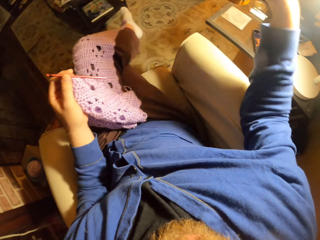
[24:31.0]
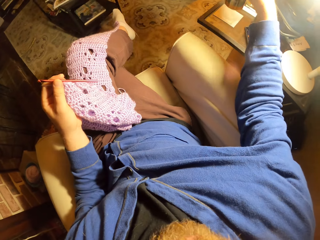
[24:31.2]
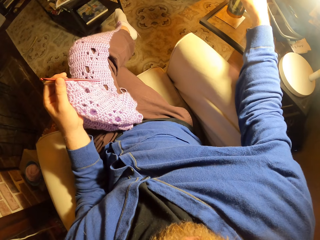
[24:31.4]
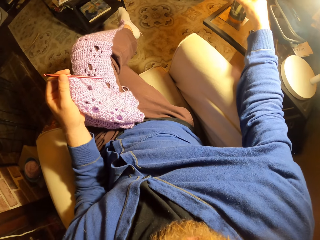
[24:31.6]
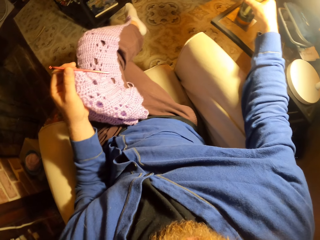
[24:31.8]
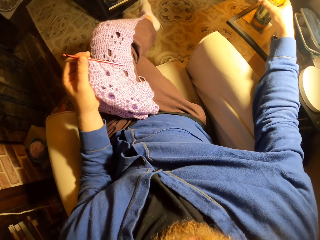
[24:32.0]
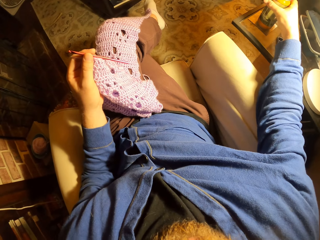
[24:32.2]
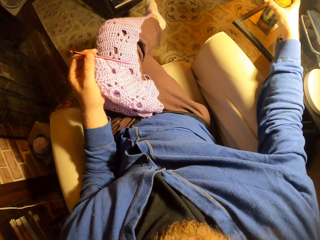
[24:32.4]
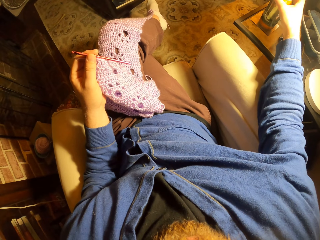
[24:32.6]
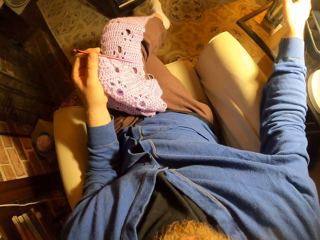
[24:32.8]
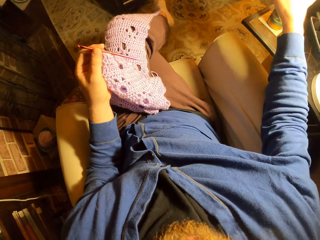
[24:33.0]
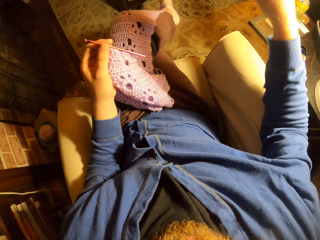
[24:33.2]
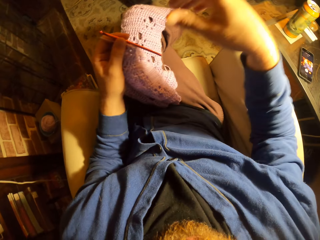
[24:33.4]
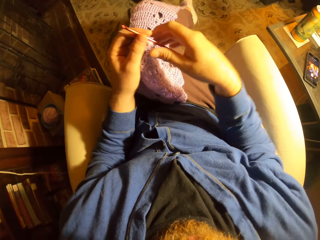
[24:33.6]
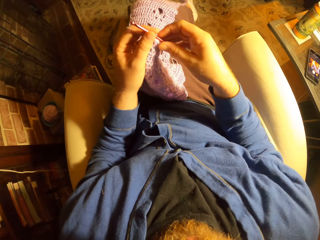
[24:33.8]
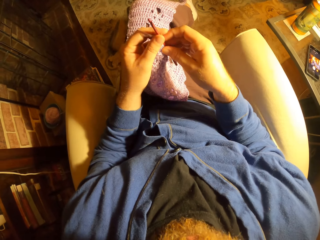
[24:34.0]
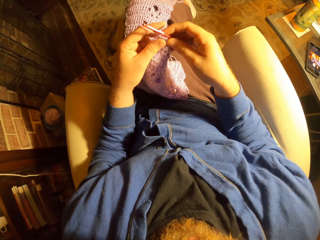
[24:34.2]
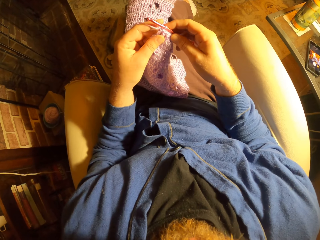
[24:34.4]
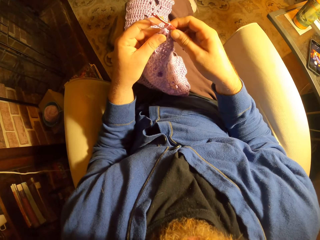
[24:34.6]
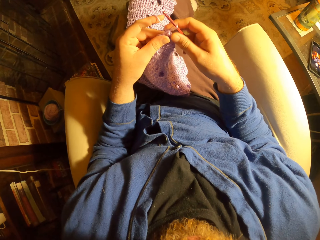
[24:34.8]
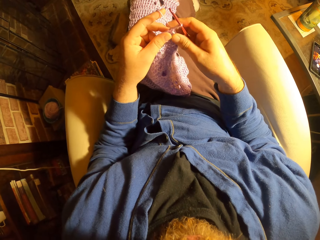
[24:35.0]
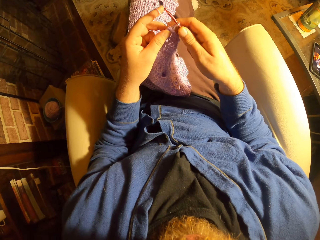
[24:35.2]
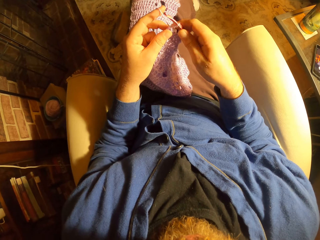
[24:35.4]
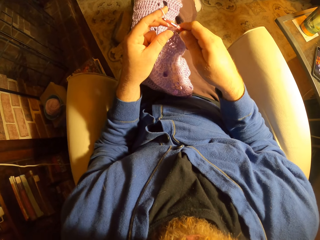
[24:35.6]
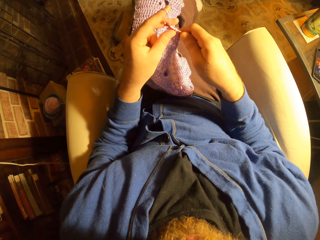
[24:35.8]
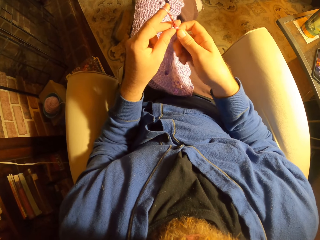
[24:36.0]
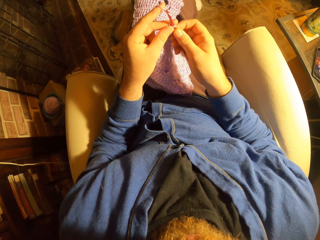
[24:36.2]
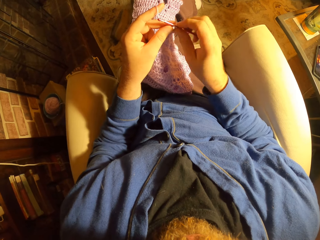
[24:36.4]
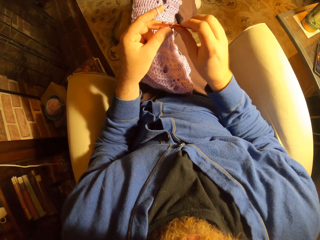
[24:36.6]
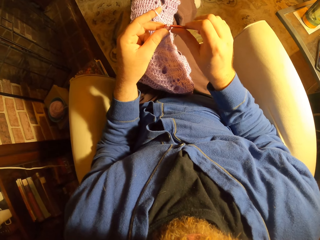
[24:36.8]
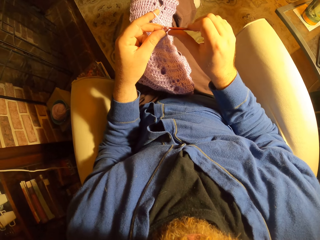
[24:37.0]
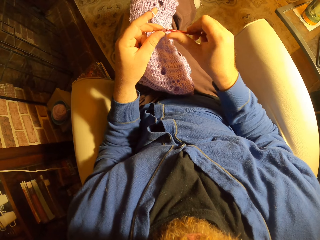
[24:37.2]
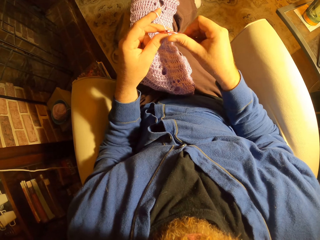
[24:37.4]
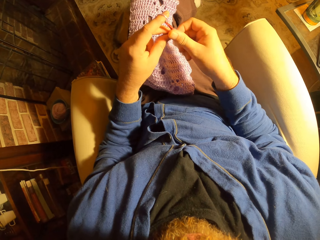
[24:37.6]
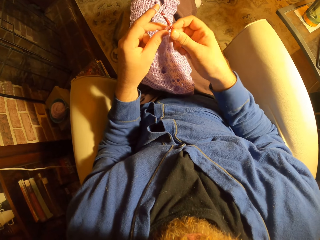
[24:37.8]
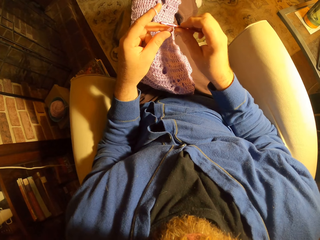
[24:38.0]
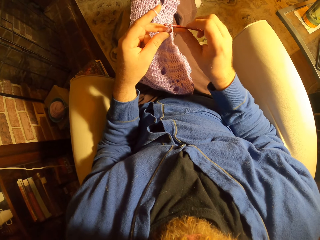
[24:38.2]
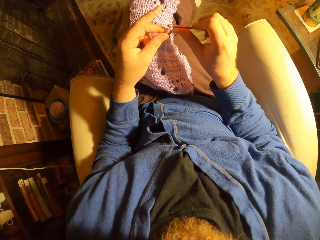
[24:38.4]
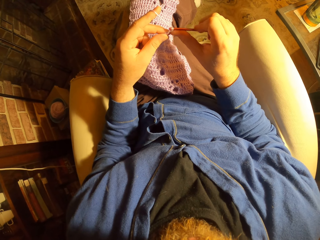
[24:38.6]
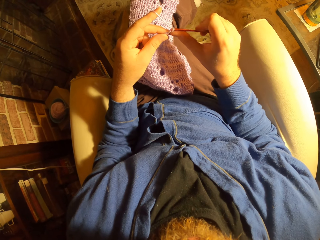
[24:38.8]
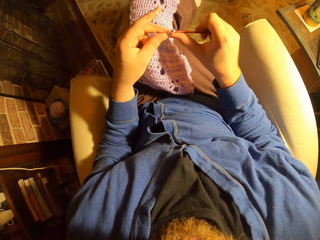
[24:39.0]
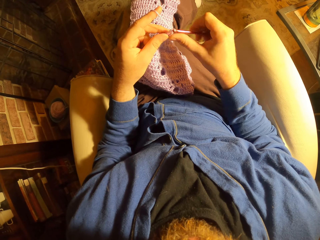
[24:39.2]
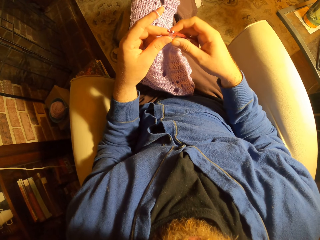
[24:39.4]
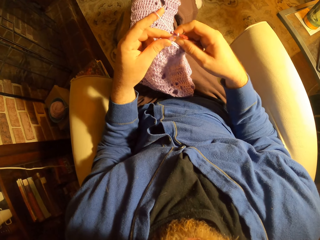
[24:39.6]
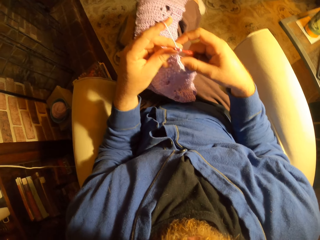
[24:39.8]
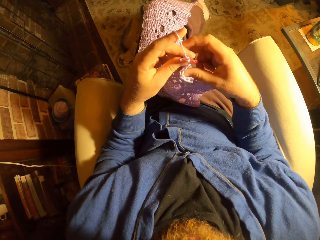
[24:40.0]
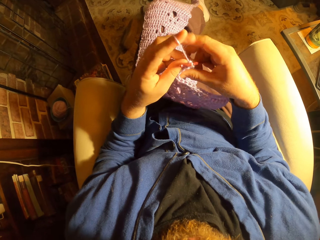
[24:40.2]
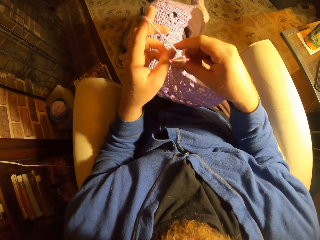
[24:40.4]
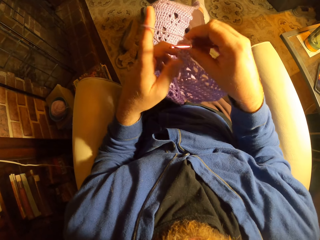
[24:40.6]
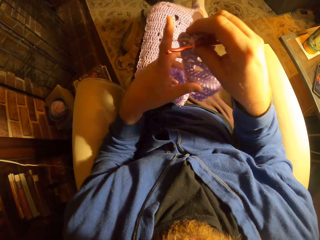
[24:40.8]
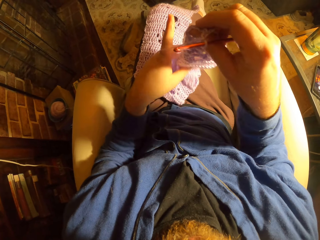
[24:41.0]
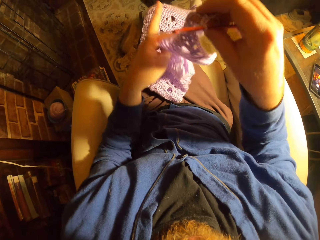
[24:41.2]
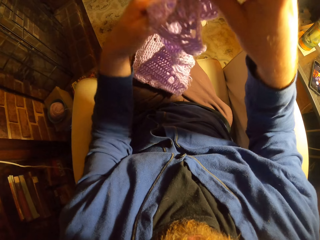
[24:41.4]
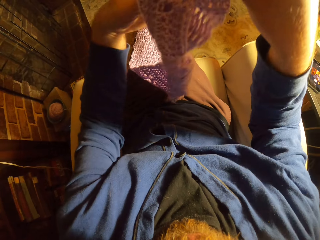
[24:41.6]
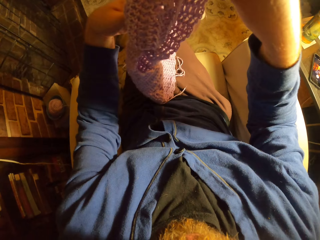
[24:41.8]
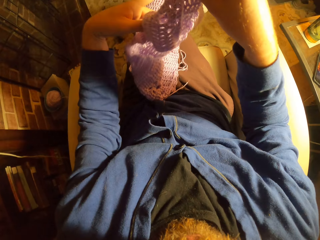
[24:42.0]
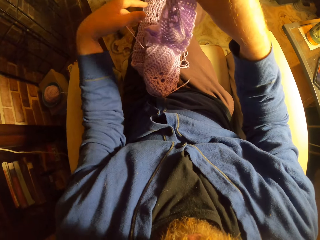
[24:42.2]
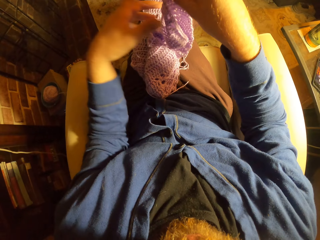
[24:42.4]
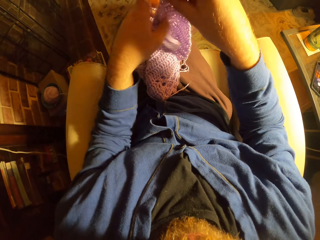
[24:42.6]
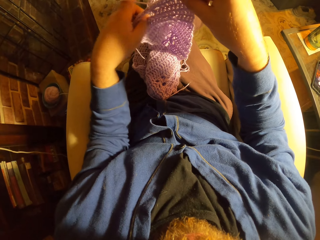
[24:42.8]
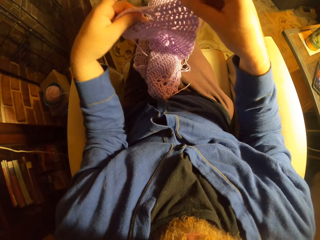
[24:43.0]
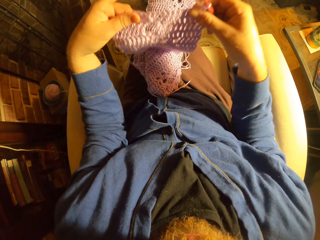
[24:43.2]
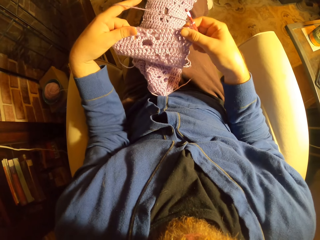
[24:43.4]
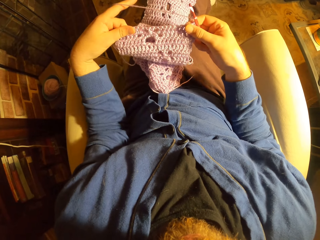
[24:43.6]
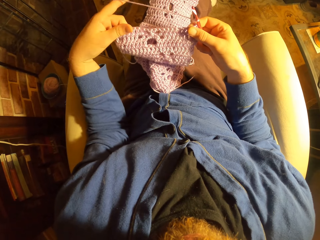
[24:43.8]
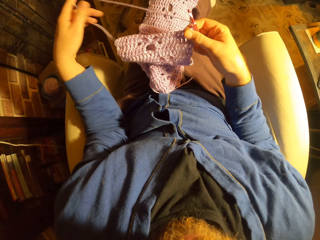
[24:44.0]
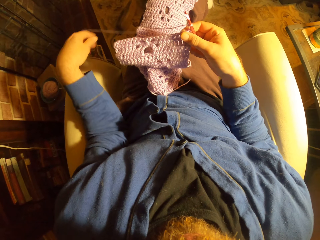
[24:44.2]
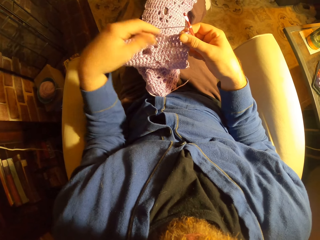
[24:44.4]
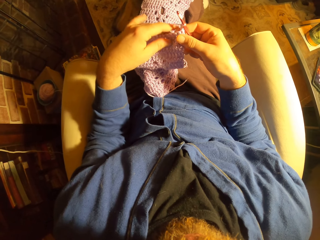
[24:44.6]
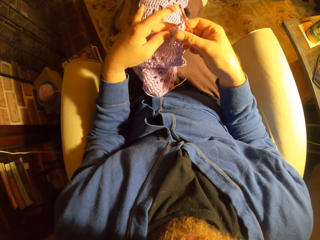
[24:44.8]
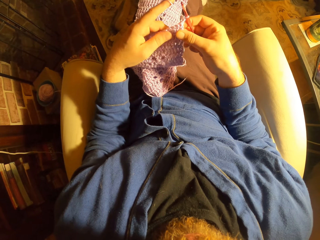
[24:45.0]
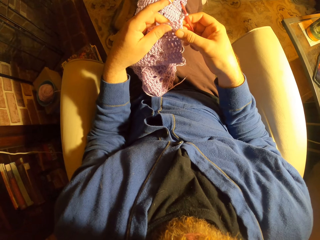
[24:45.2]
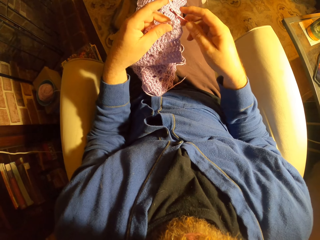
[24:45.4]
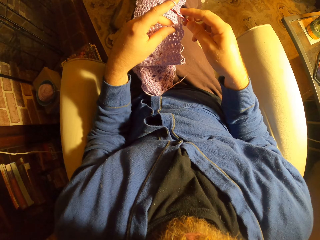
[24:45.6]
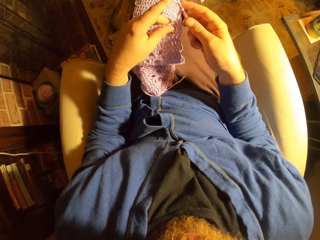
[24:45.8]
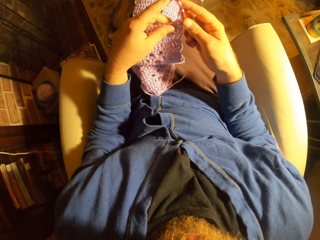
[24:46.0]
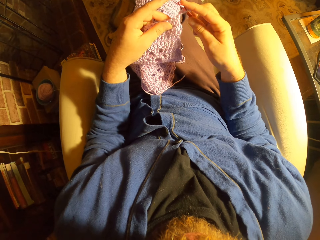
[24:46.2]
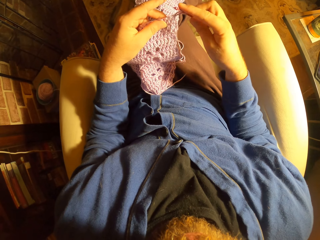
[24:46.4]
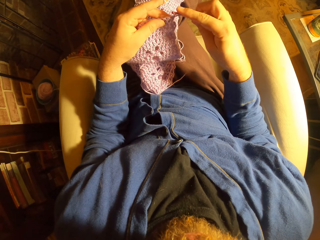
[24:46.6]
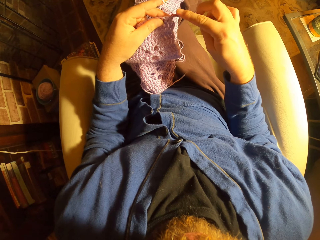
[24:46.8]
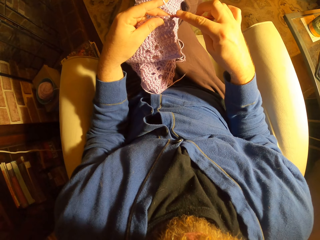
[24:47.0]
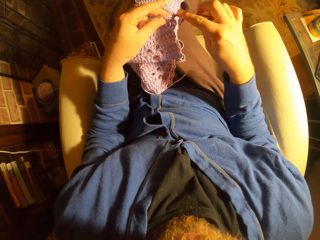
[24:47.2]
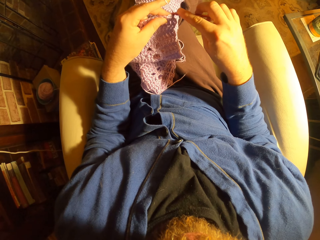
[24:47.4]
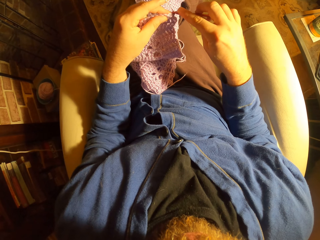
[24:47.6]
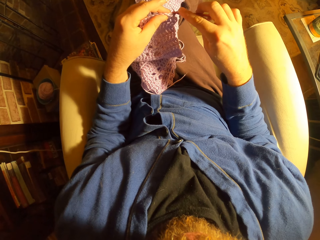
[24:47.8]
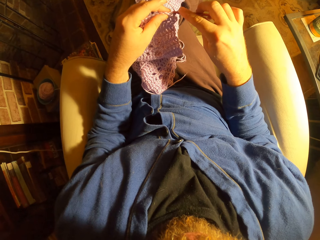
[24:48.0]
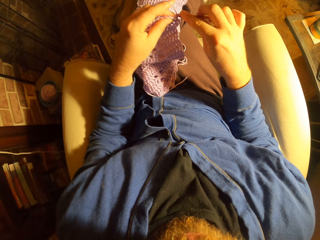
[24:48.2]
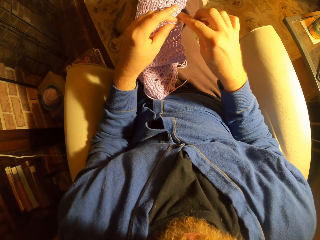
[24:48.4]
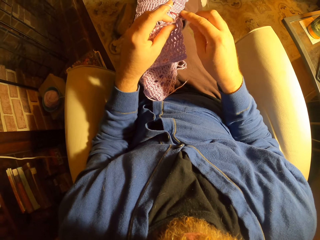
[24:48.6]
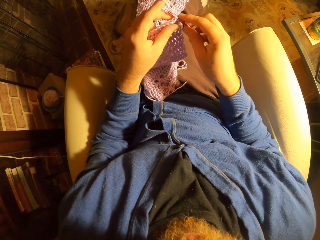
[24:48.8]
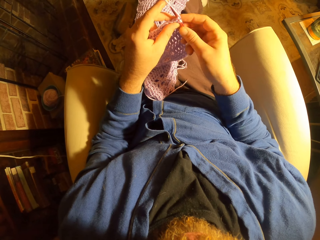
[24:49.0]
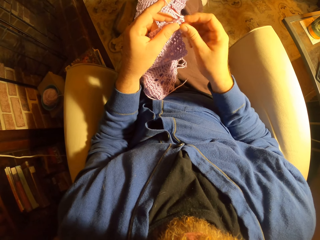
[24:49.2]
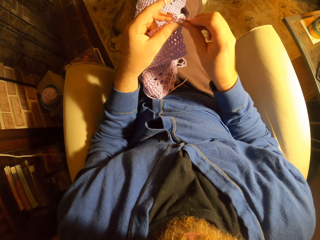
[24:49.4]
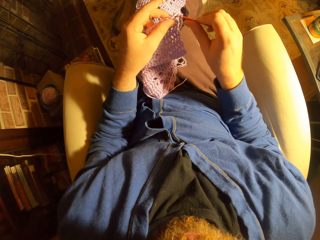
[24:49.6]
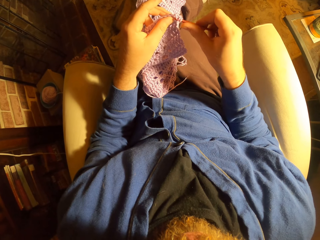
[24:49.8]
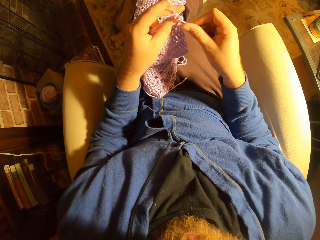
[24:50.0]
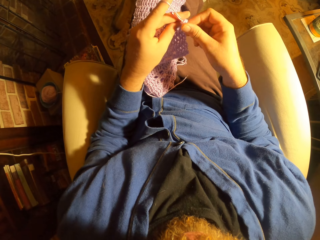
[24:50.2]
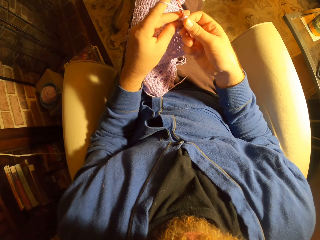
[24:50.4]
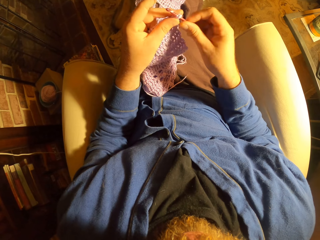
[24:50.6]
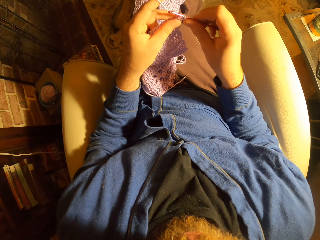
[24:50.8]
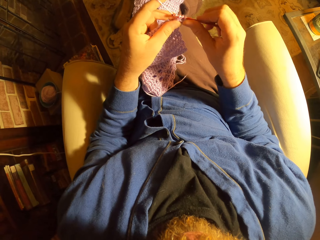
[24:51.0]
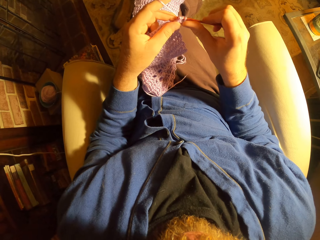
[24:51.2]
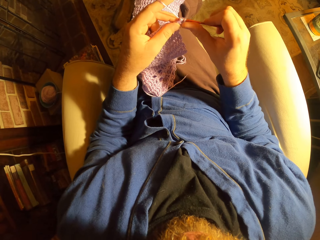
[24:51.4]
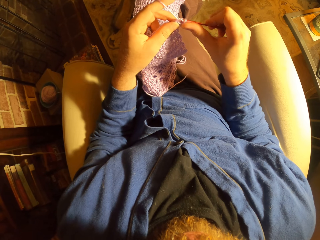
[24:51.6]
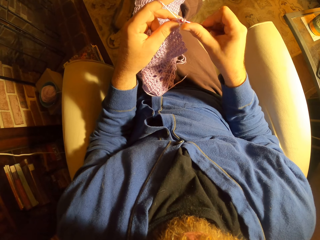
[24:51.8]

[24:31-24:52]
The camera wearer drops the canned drink on the table with her right hand. She passes the crochet hook from her left hand to her right hand. She crochets with the yarn with both hands. She adjusts the crochet with her two hands. She crochets with the yarn.
